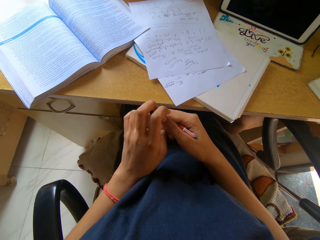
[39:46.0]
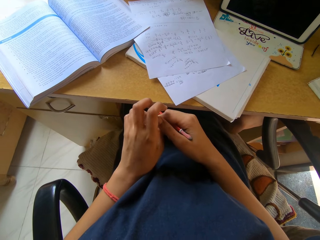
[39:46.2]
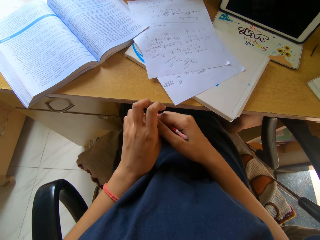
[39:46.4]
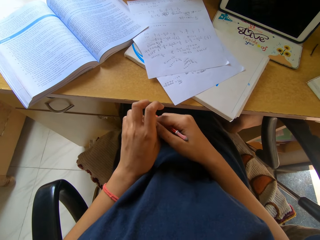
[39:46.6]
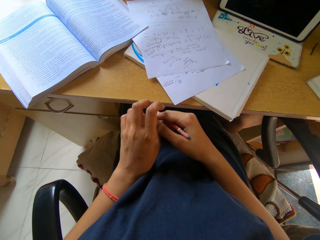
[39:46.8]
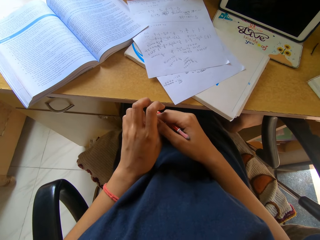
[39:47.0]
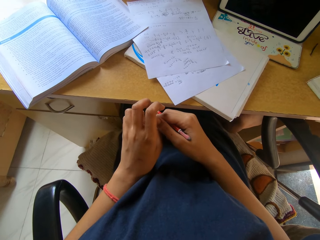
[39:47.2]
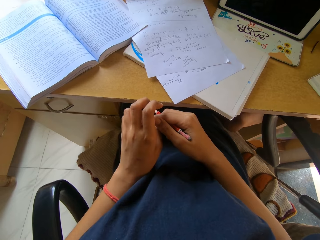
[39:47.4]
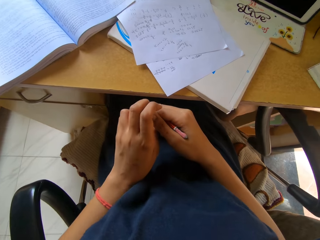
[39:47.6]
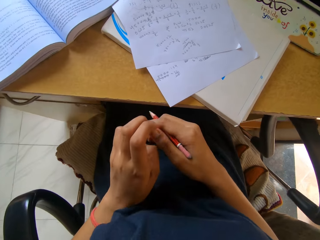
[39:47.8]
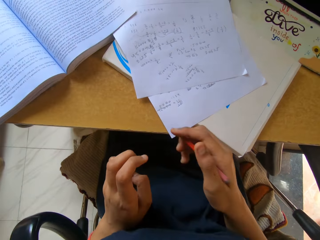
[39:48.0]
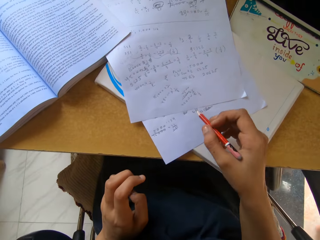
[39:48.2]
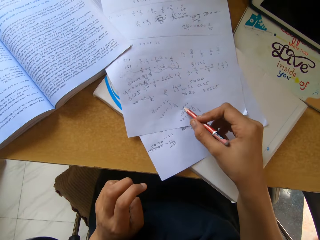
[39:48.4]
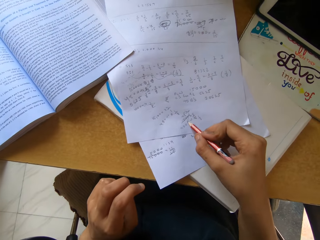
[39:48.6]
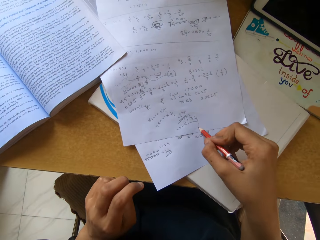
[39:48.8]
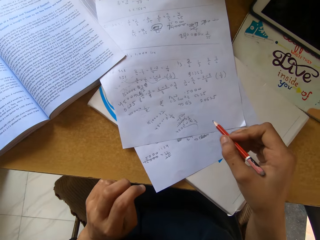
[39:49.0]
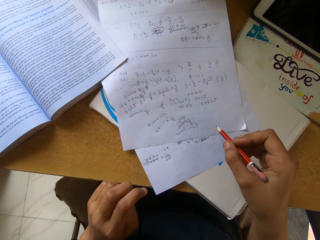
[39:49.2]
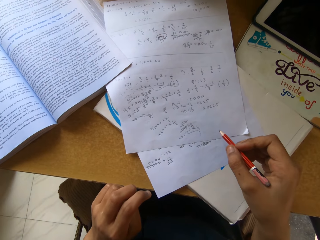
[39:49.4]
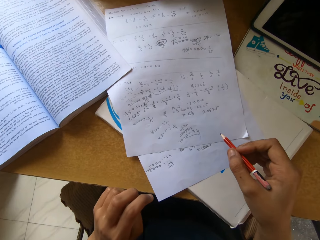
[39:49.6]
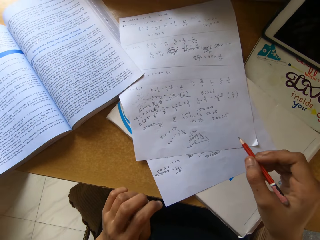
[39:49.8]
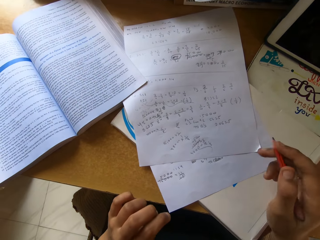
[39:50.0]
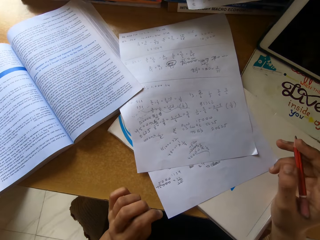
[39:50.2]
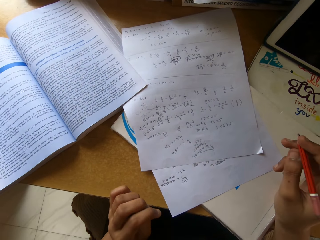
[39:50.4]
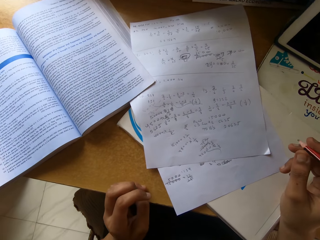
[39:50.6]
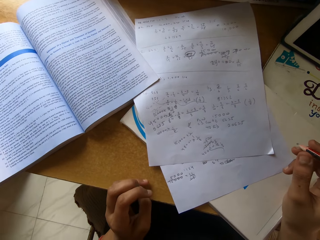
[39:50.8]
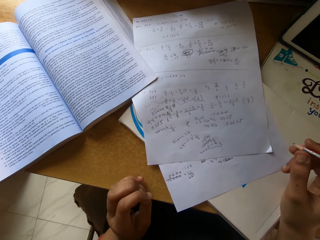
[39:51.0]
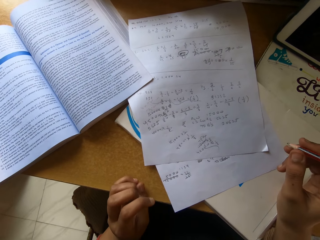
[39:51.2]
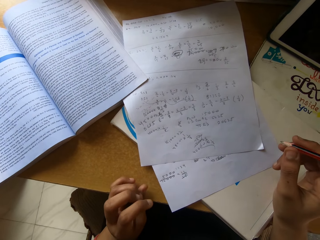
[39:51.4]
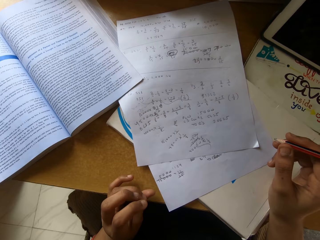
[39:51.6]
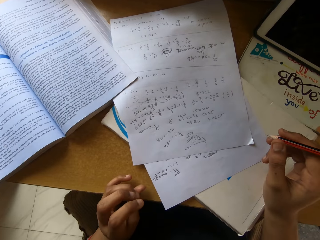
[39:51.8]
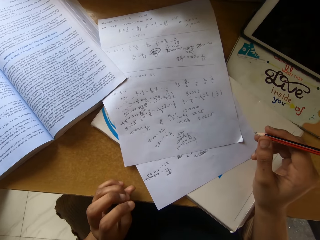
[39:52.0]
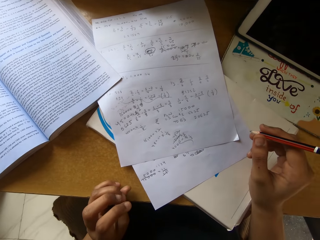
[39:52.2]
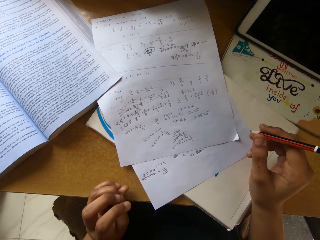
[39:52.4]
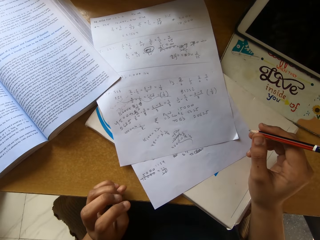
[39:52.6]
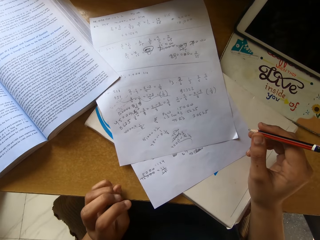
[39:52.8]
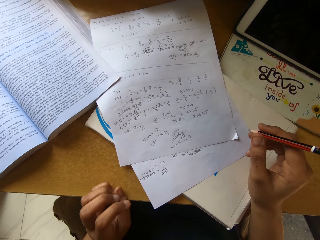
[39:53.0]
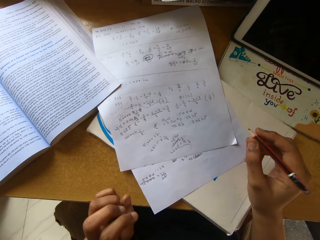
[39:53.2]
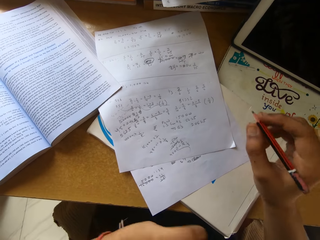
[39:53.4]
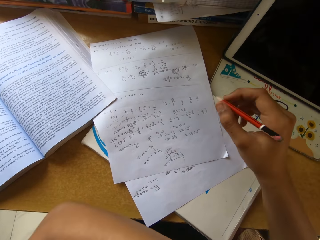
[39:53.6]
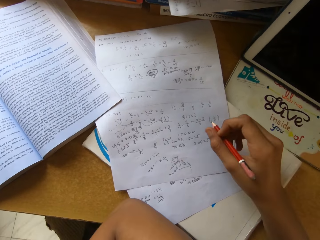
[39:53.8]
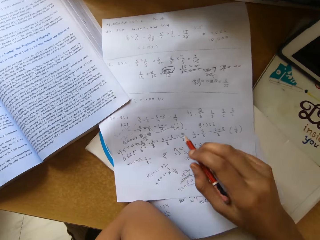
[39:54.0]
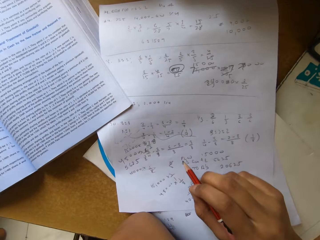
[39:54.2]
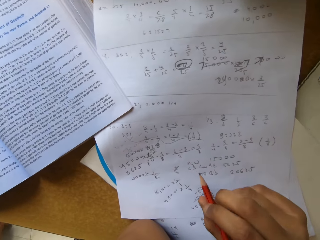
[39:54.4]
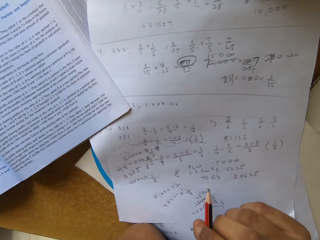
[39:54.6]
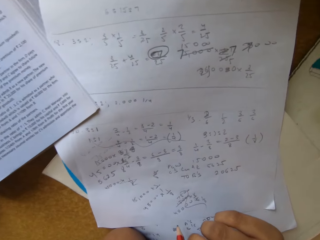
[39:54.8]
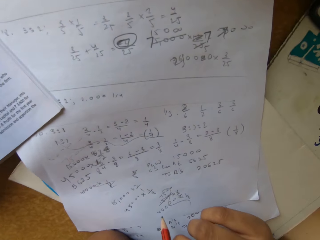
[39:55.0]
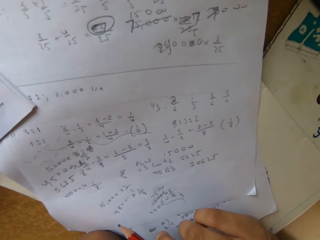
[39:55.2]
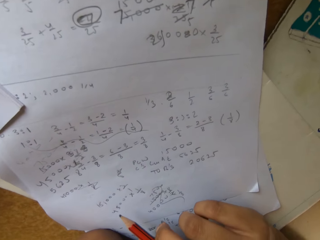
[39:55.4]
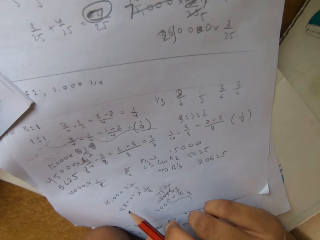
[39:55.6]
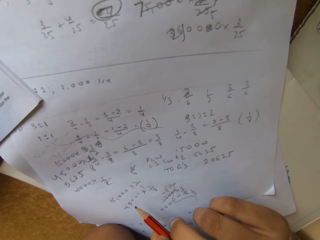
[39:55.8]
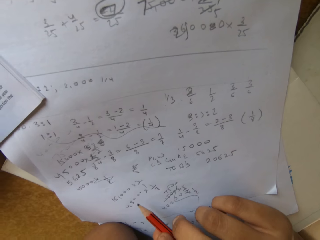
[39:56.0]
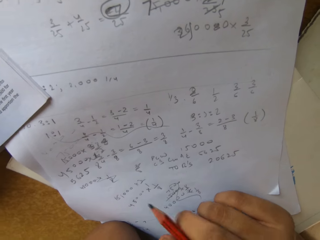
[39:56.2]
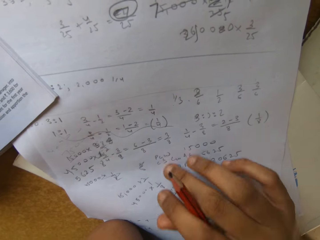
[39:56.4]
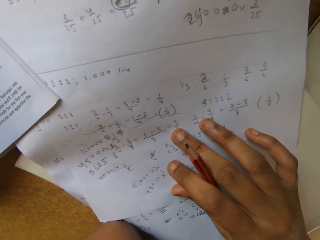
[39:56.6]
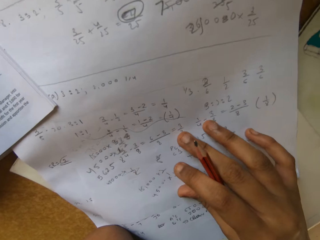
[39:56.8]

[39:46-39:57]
The camera wearer writes on a piece of paper with a pencil. They stare at the paper. They point at the piece of paper with the pencil.

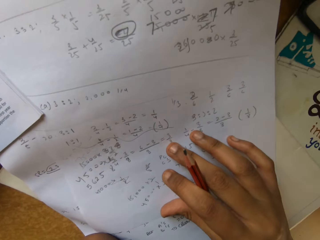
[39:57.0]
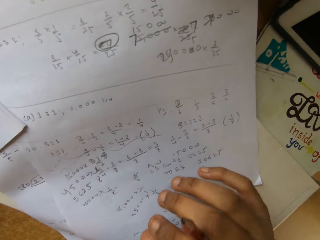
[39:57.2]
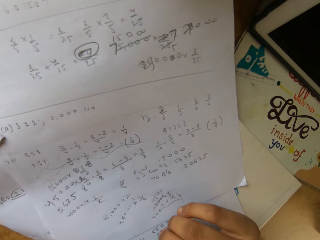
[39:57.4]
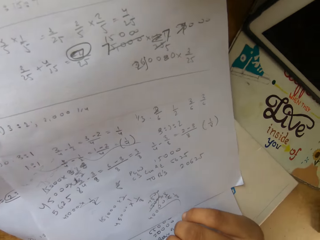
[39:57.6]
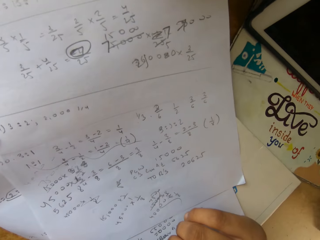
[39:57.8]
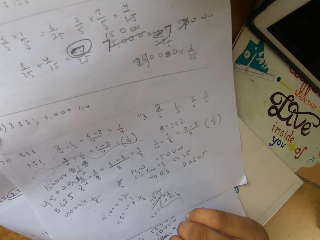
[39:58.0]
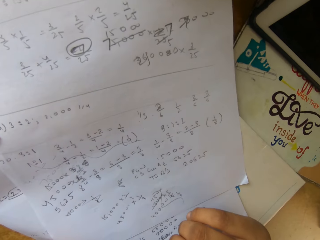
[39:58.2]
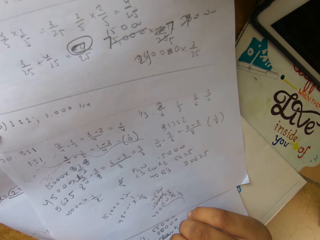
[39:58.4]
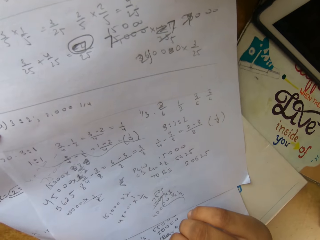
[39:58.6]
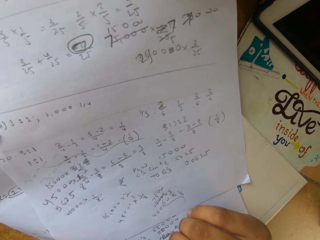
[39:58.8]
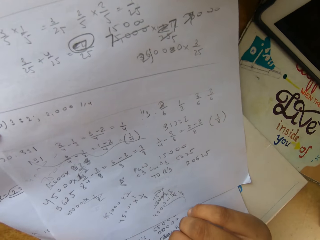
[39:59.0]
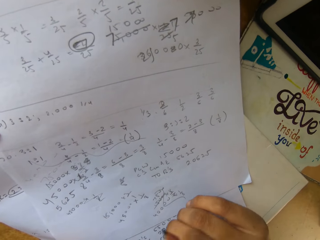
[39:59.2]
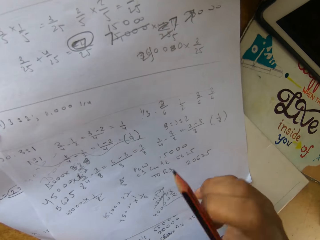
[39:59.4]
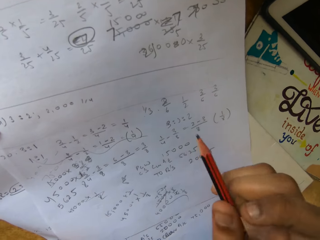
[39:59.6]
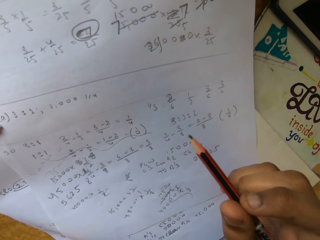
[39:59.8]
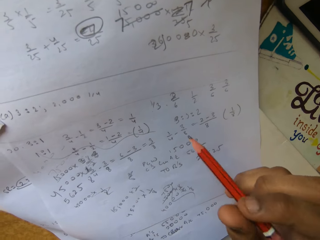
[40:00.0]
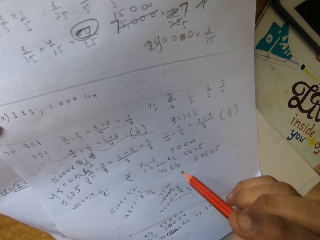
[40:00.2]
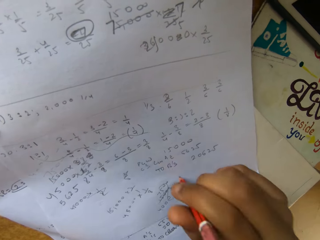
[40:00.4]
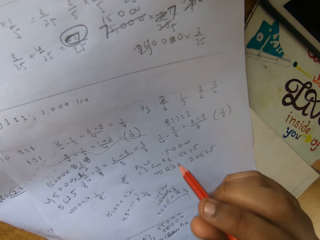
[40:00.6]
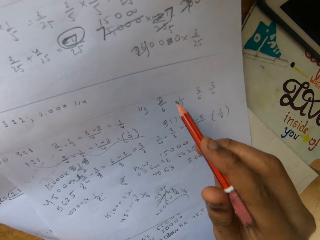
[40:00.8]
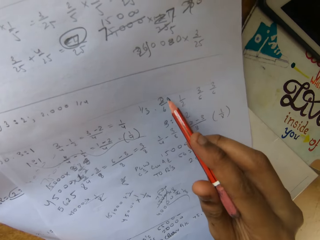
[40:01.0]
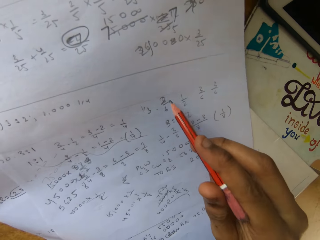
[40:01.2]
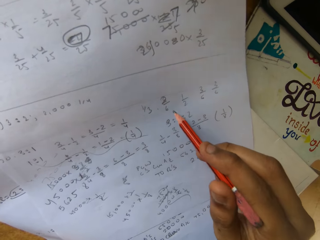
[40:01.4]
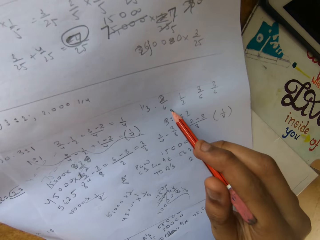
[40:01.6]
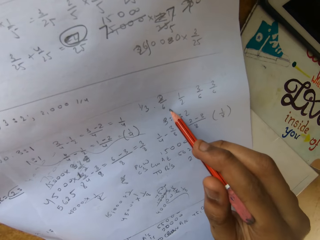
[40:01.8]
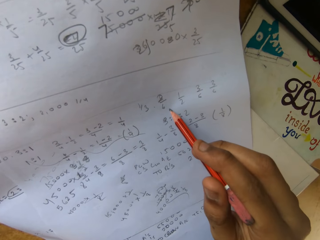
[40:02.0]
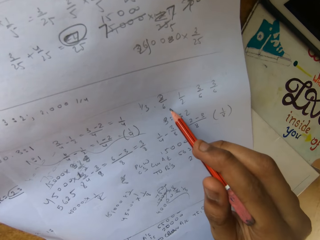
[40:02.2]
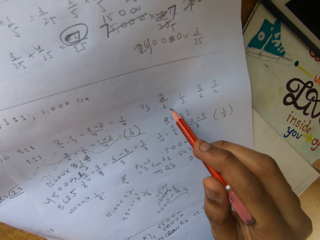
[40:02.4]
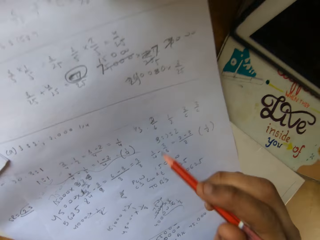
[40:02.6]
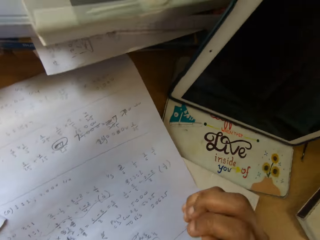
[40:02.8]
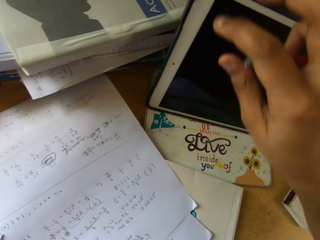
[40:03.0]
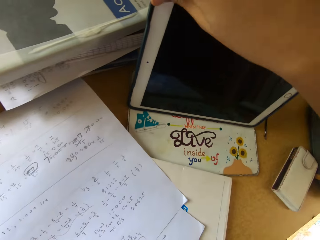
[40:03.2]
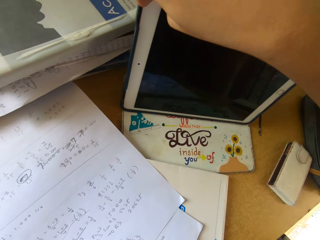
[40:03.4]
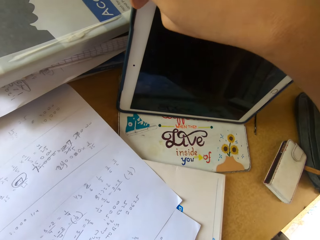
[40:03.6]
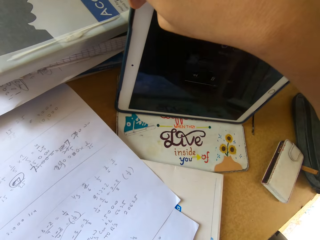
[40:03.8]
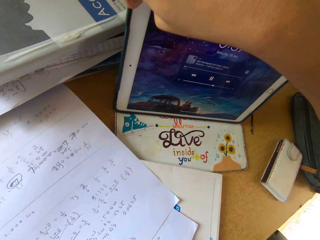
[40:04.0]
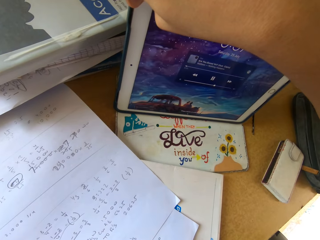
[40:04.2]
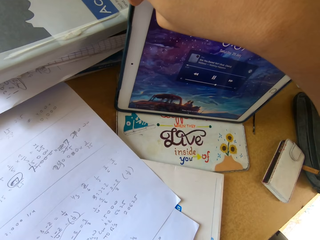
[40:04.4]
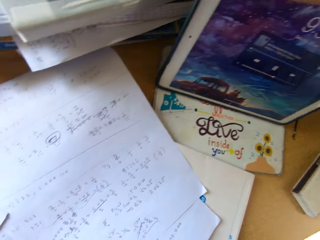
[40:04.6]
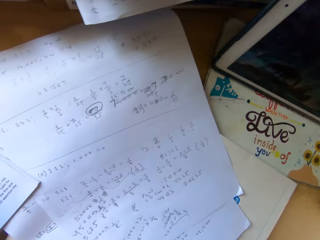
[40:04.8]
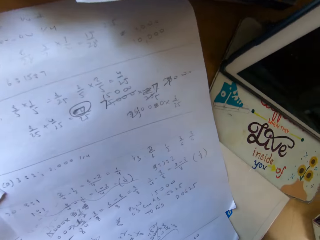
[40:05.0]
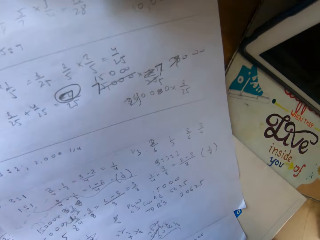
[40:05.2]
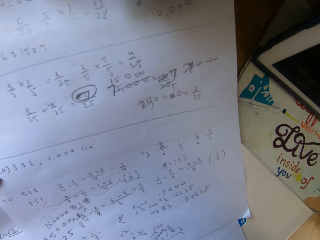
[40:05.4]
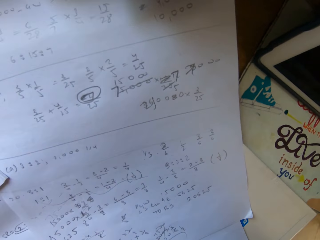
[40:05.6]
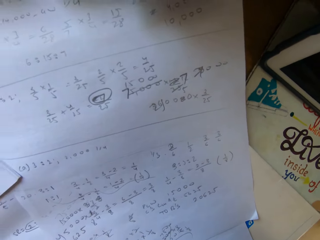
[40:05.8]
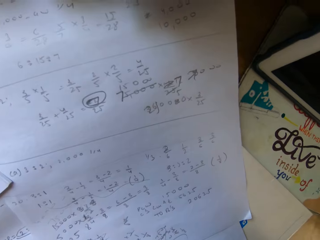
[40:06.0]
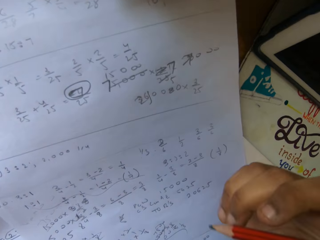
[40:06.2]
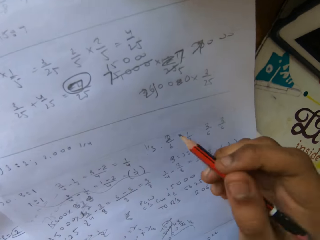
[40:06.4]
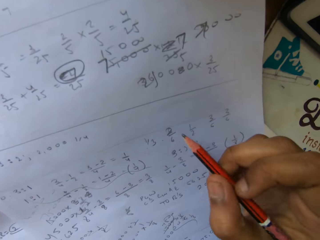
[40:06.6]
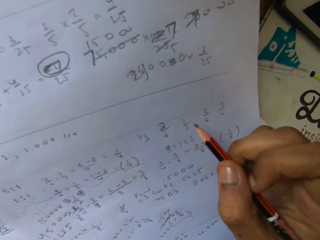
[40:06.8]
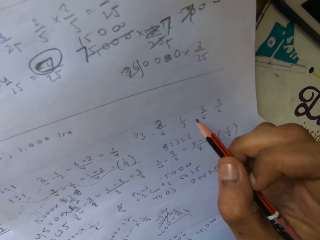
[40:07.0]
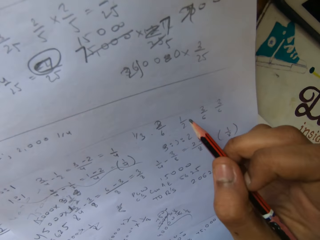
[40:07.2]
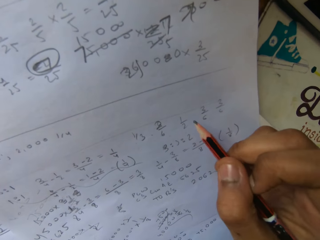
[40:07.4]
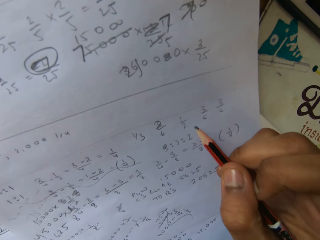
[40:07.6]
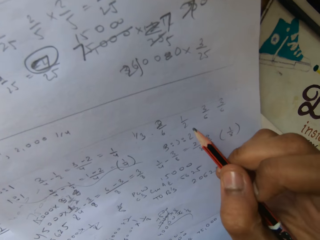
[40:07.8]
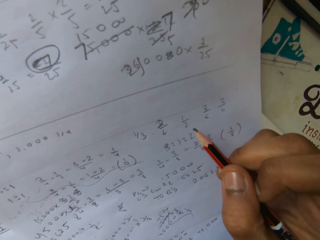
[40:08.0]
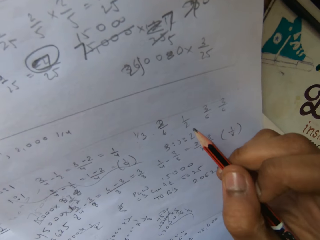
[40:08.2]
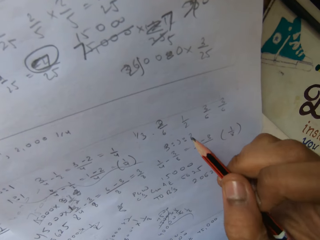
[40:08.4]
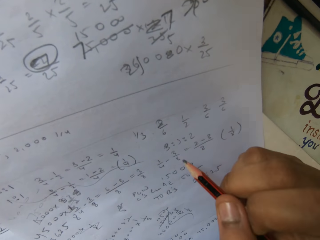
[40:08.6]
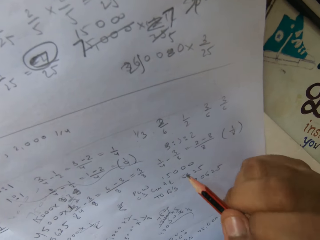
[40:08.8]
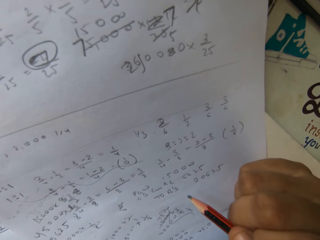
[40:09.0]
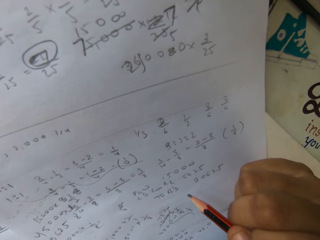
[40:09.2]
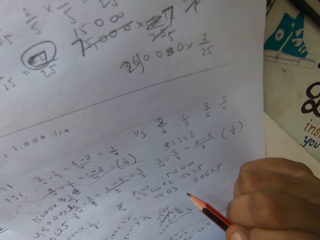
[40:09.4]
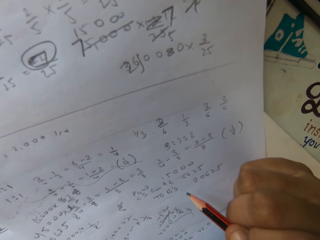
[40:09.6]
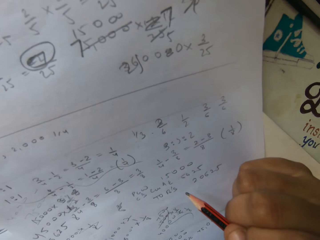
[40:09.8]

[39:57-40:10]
The camera wearer touches the paper on top of the table. They stare at the paper on top of the table. They point at the piece of paper with a pencil. They switch on their cellphone. They stare at the paper on top of the table. They point at the piece of paper with the pencil.
